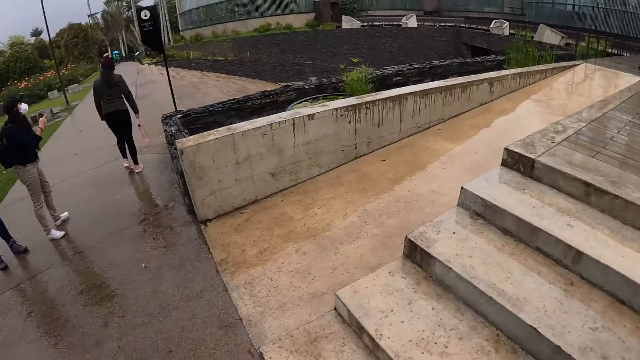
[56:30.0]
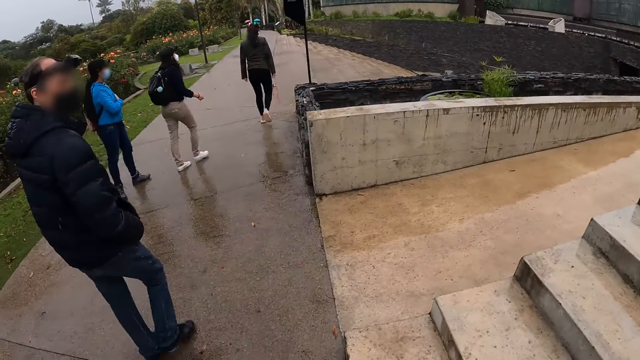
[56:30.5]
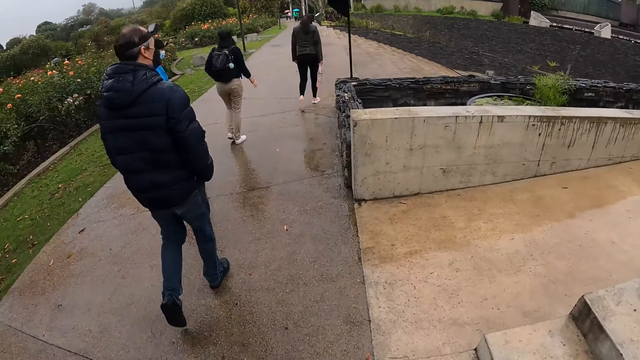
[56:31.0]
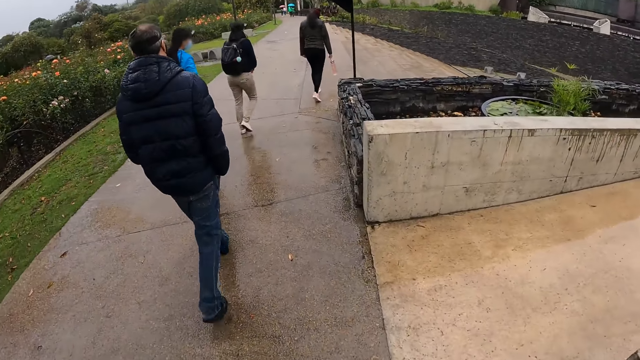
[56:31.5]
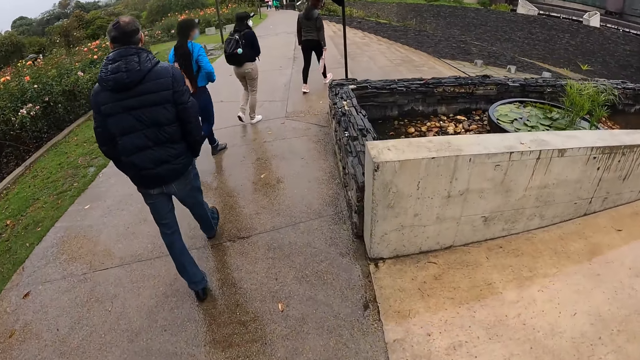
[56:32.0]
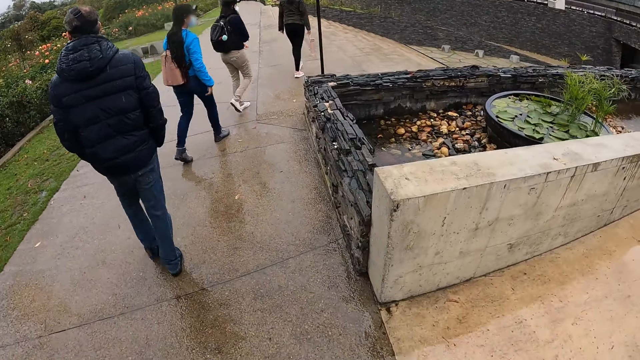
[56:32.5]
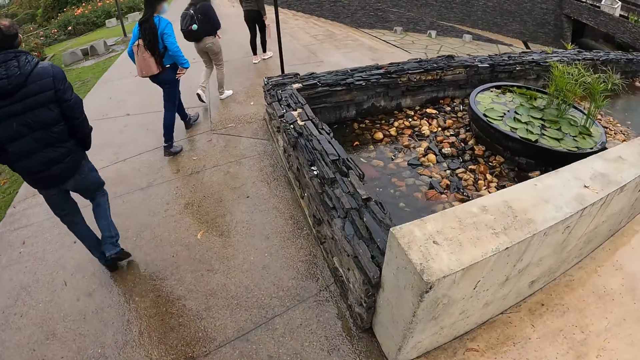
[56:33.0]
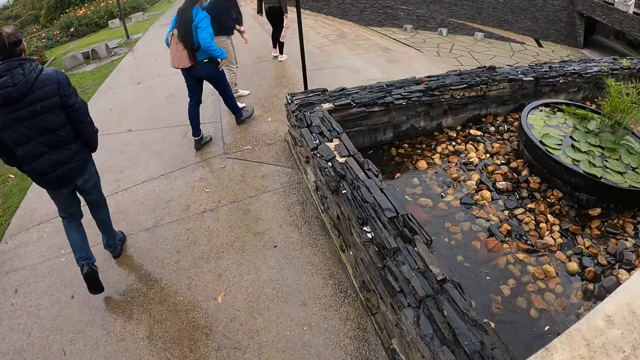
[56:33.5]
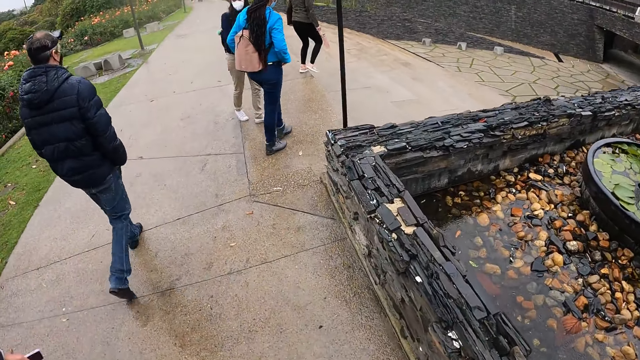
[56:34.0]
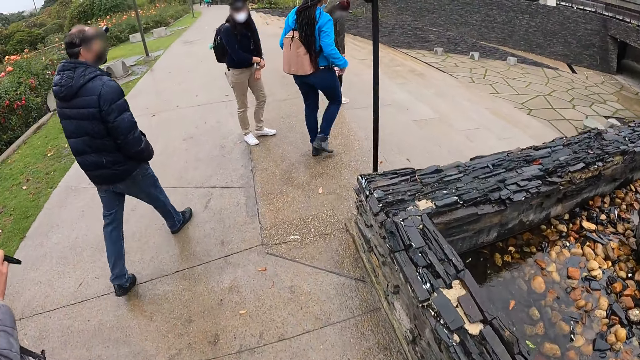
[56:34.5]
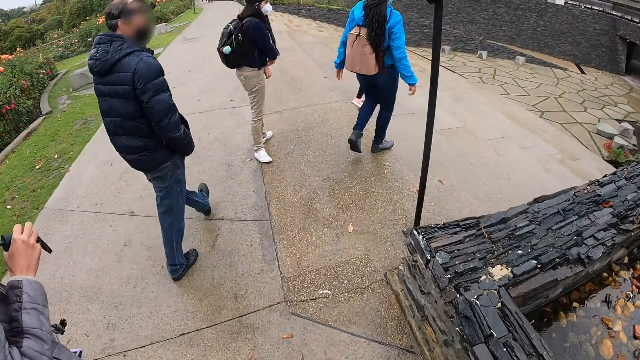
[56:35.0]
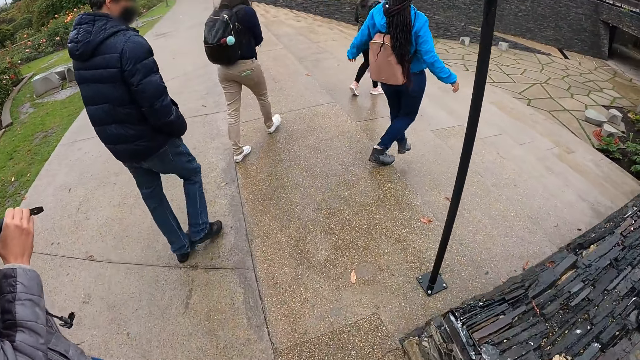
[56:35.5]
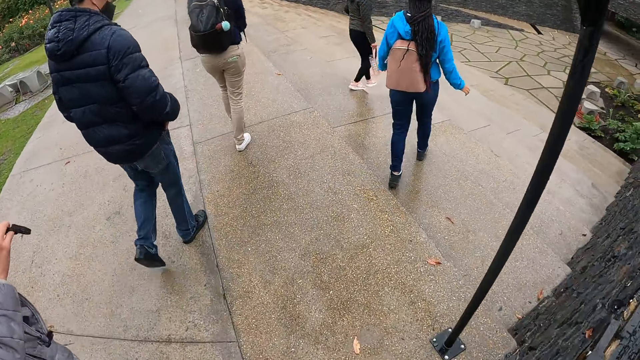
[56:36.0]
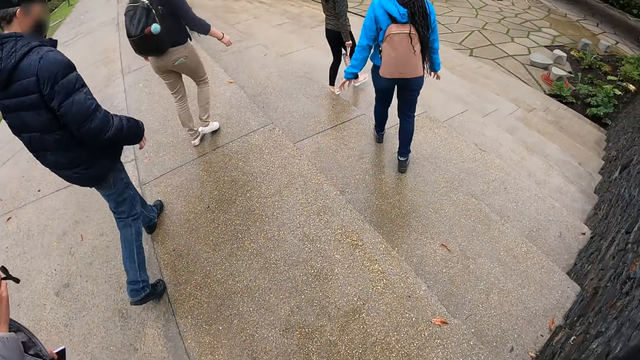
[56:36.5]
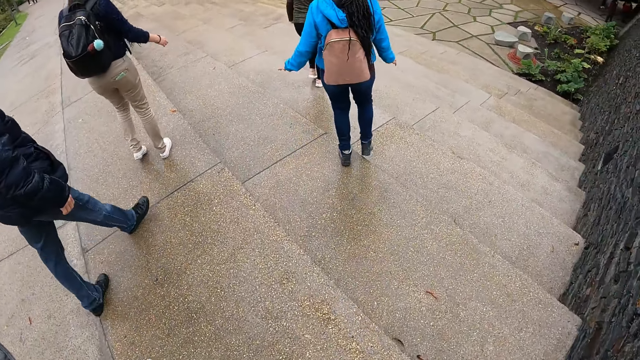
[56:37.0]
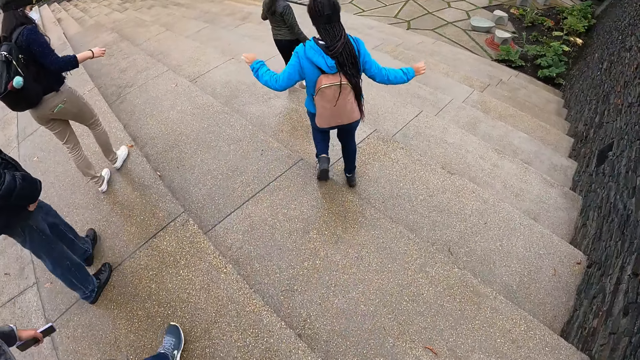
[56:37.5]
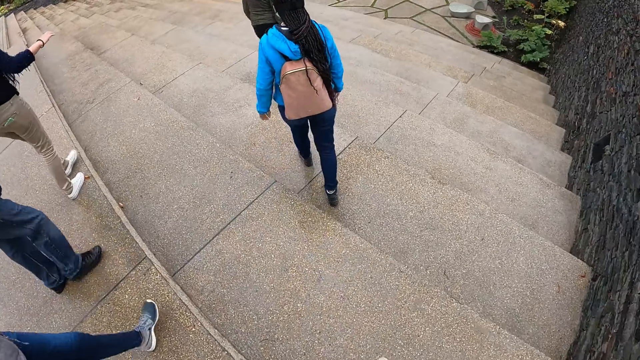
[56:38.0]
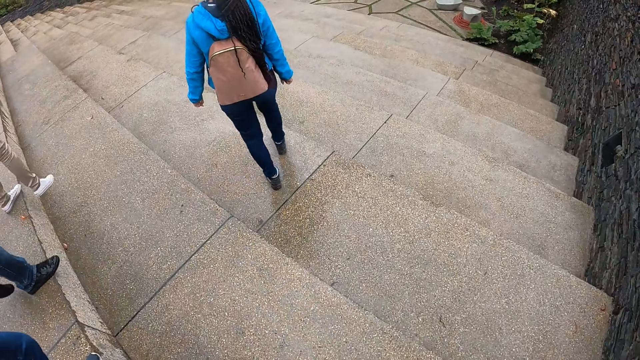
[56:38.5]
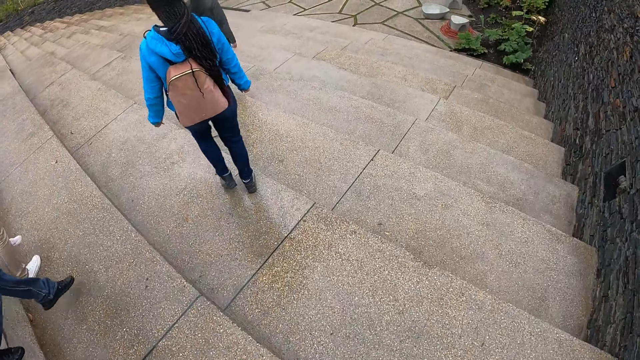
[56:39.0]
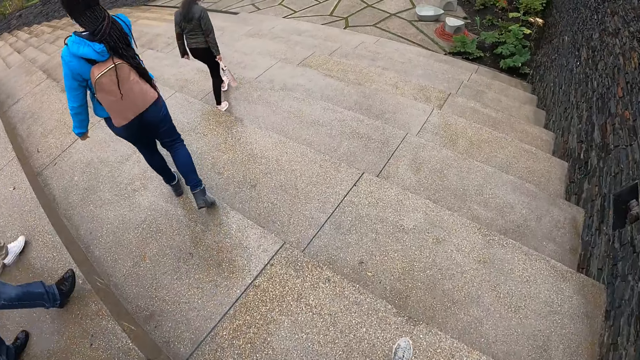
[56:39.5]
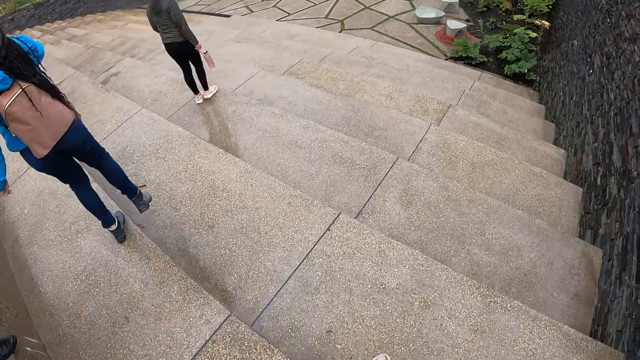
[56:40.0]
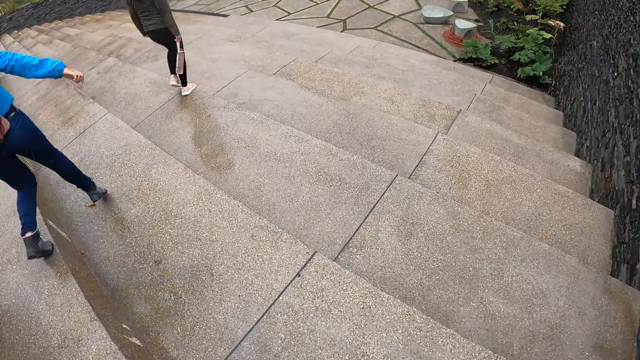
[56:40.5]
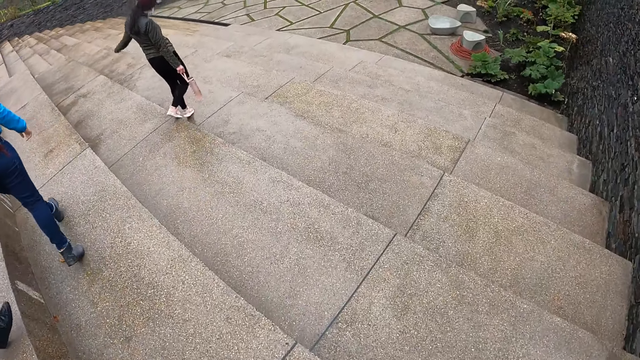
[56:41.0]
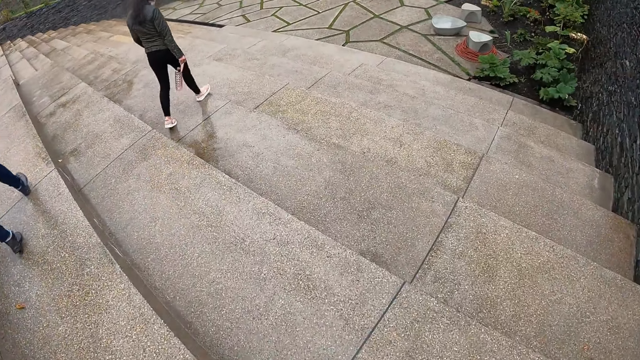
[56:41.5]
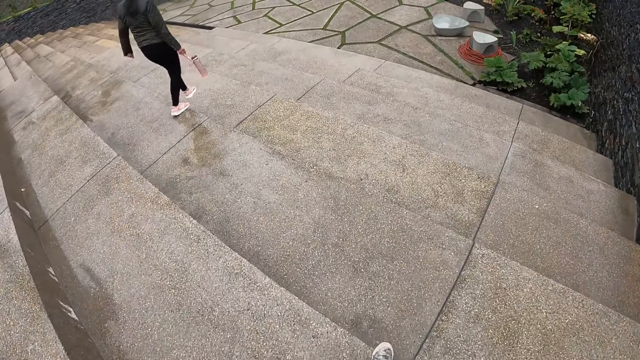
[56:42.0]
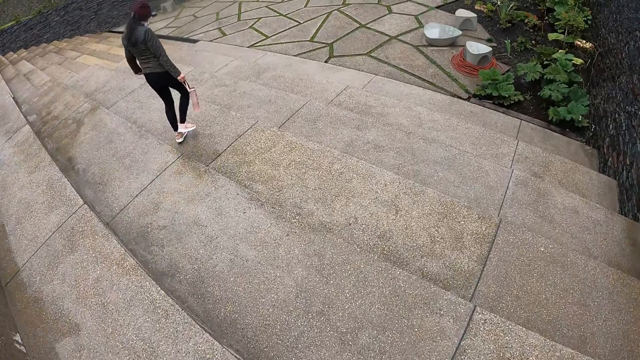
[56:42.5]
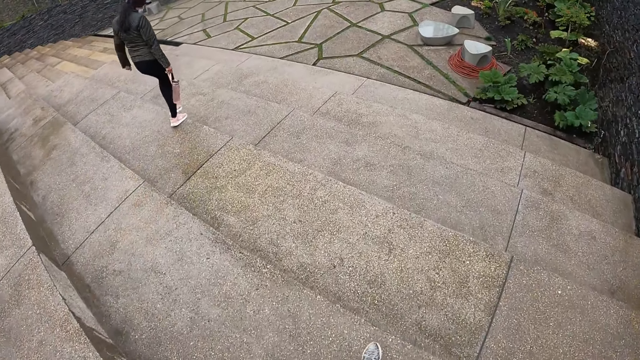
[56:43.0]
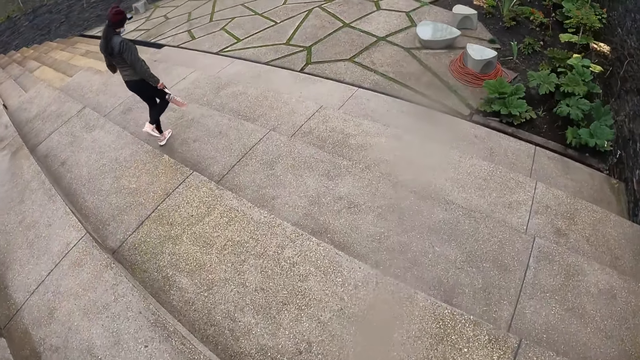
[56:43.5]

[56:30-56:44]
The camera wearer climbs down a stairway with the group of people.

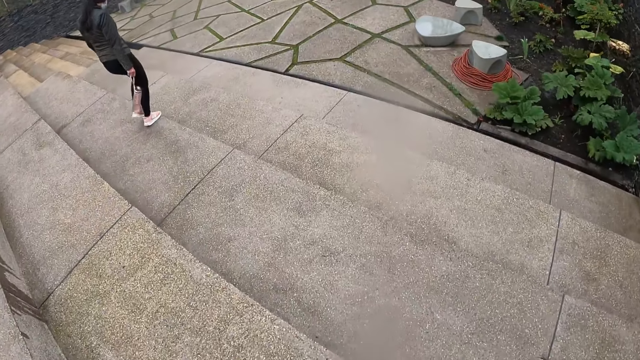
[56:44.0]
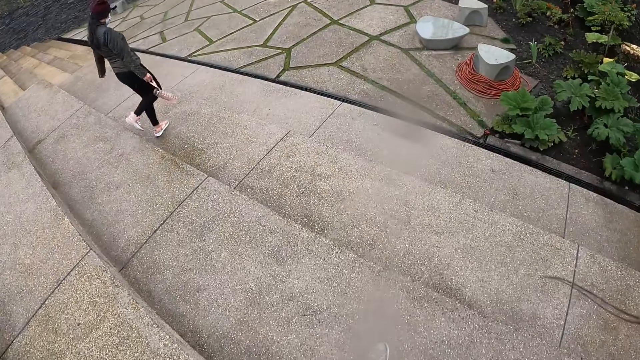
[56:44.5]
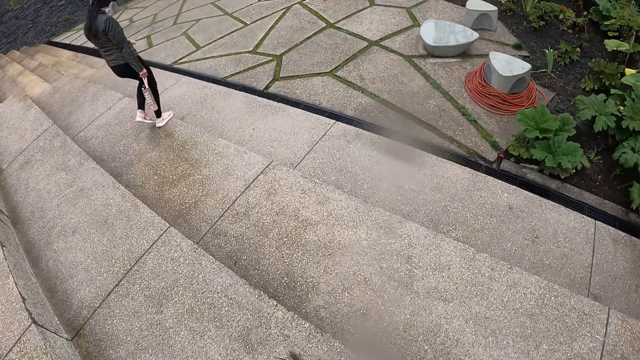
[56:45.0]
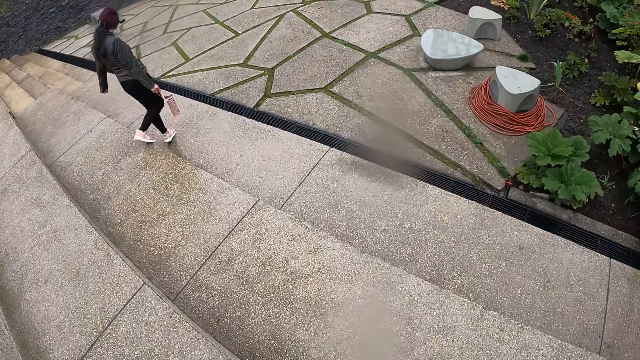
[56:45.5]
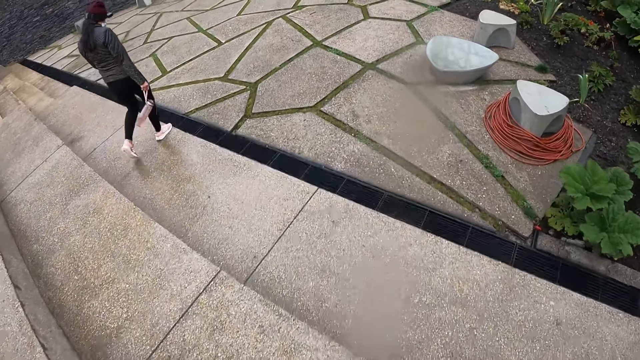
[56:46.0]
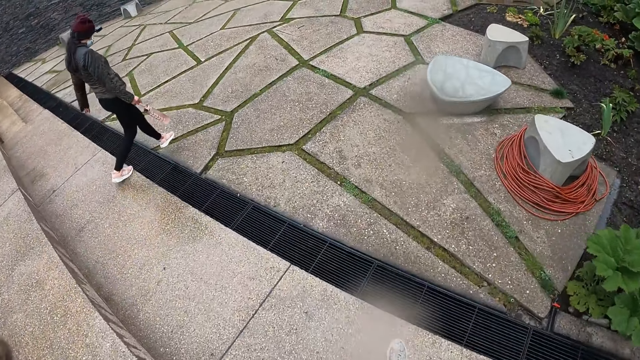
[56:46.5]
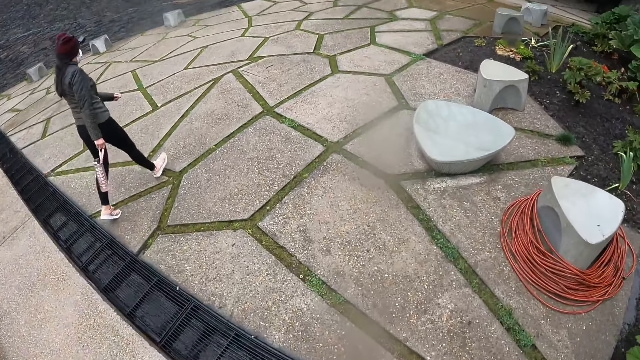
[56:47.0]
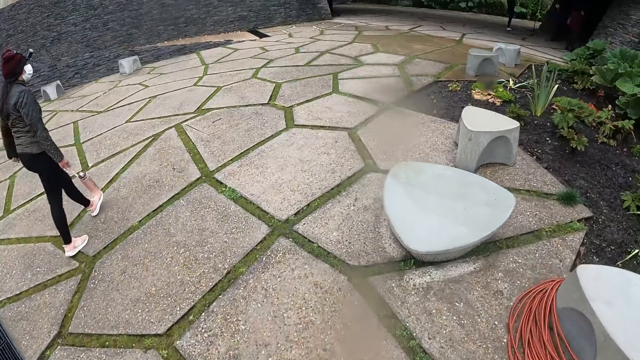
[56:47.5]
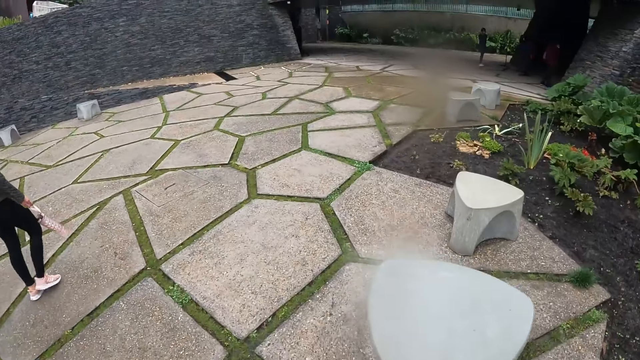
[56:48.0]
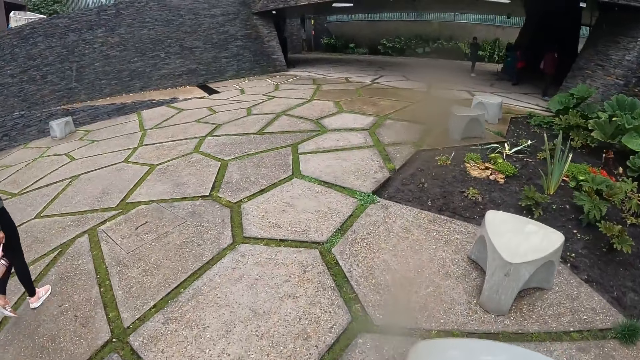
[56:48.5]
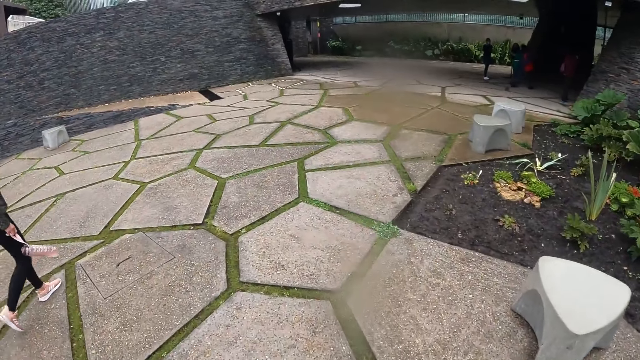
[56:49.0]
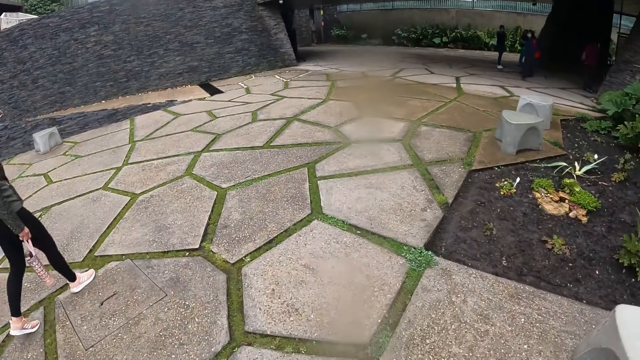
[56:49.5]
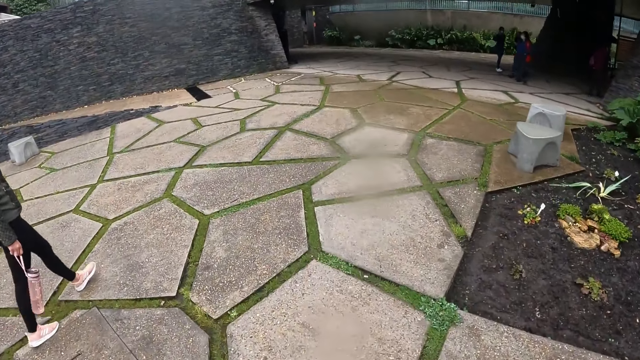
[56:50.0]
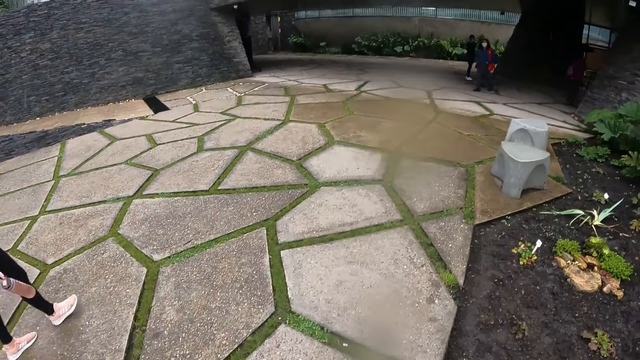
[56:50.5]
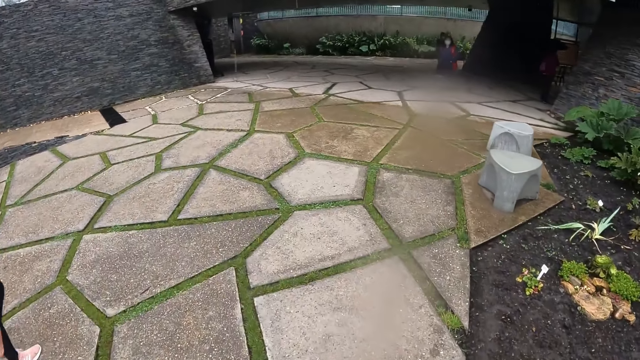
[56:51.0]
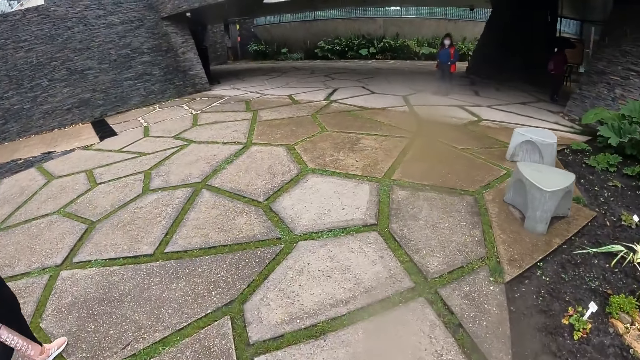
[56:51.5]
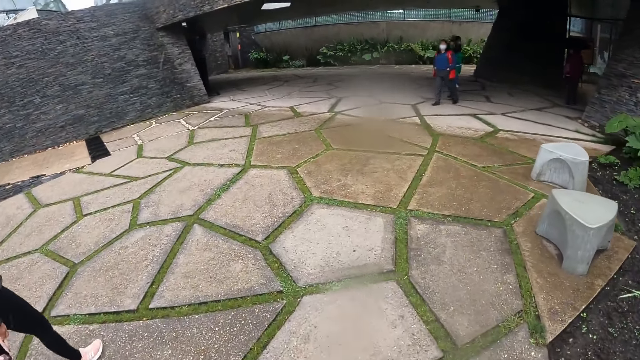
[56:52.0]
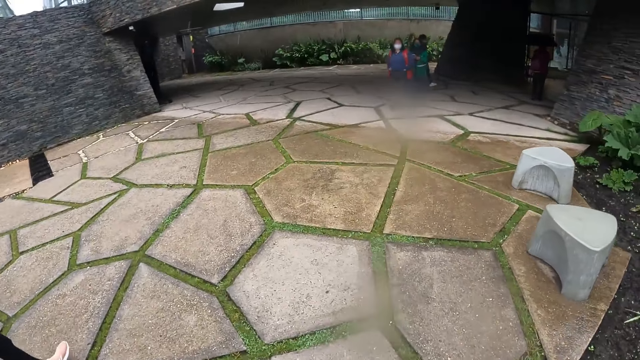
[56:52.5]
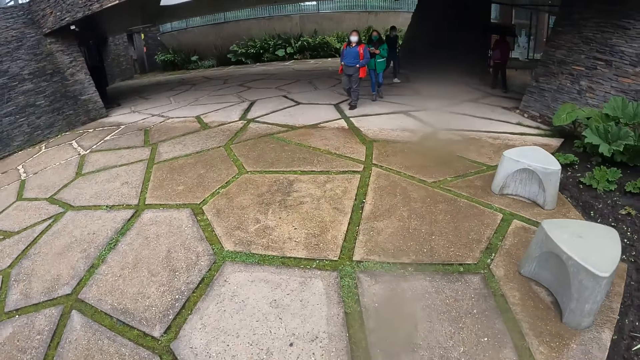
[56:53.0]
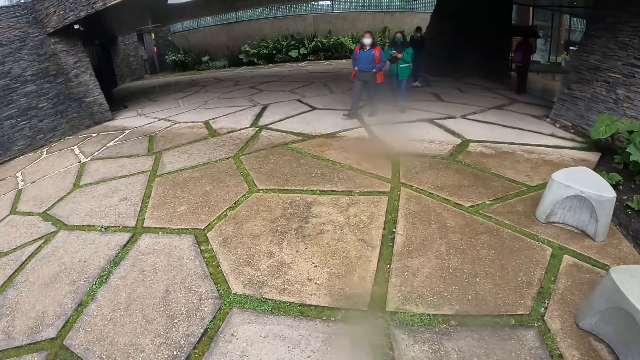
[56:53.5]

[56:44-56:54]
The camera wearer walks in a pathway with the group of people towards the building.
